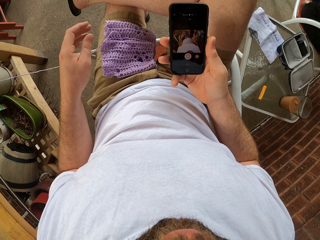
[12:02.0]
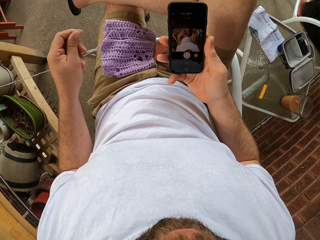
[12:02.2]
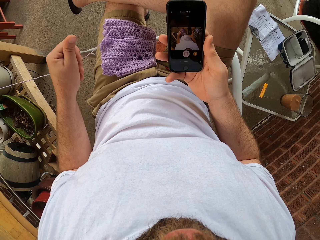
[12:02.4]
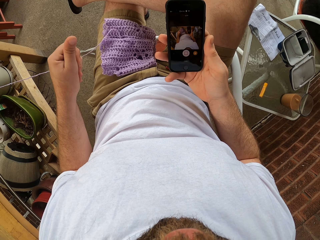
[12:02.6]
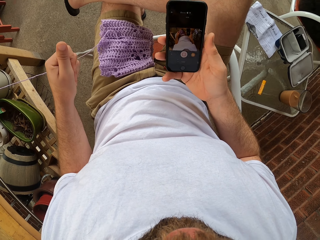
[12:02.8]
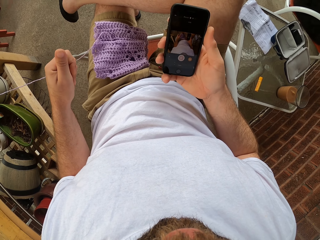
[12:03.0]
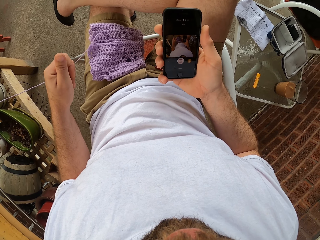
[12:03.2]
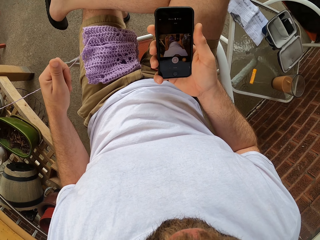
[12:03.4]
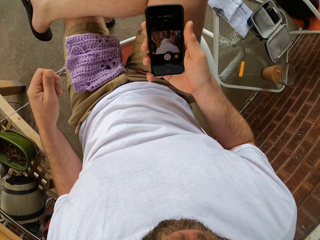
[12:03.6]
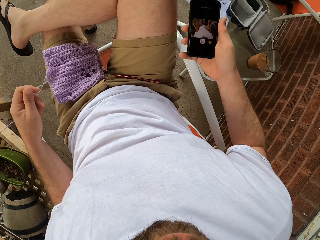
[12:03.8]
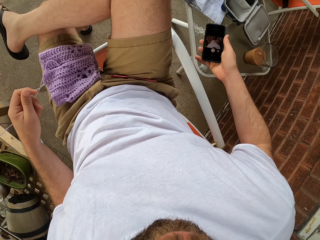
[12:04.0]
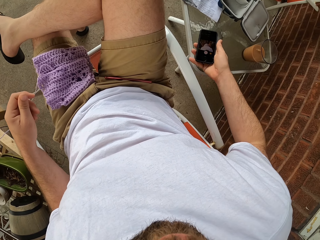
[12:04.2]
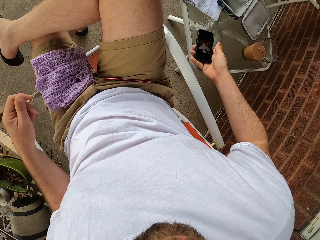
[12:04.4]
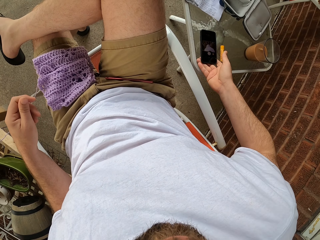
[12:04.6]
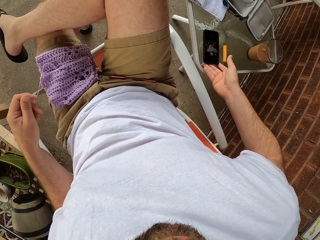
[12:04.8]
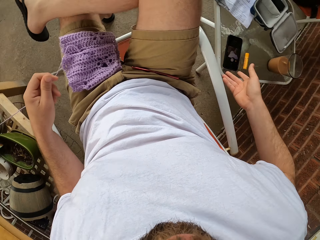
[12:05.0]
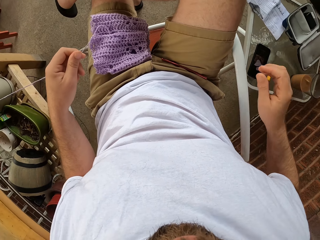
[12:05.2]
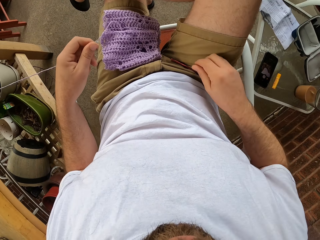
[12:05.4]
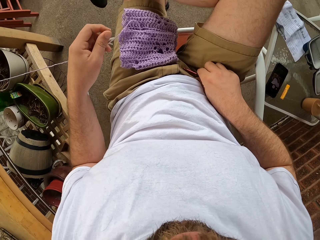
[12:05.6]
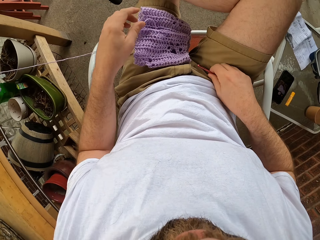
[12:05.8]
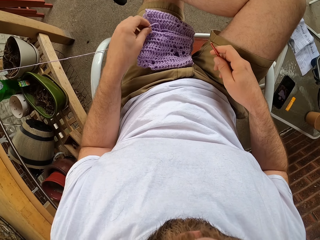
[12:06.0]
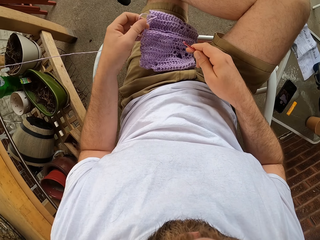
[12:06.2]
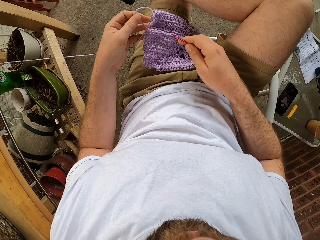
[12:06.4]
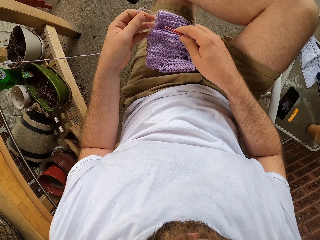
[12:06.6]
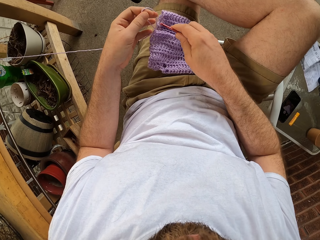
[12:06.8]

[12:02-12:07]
The camera wearer places the phone on the table. He picks up the knitting pin from his right lap. He picks up the yarn. He inserts the knitting pin into the woolen thread loop.

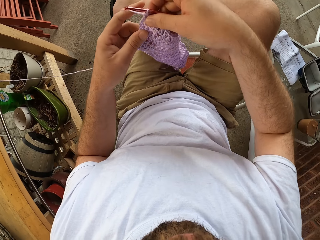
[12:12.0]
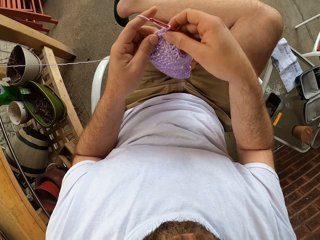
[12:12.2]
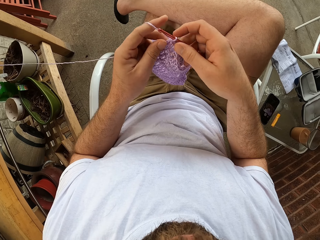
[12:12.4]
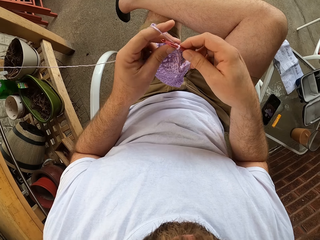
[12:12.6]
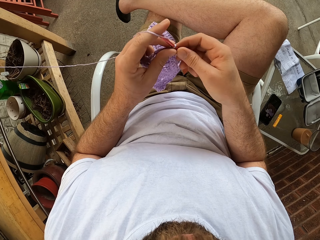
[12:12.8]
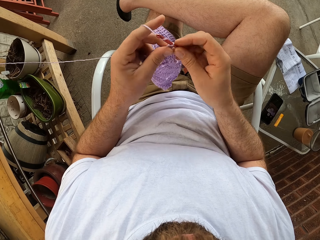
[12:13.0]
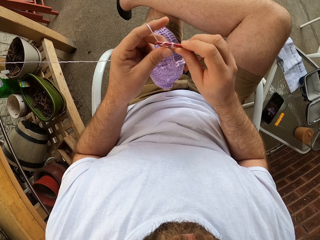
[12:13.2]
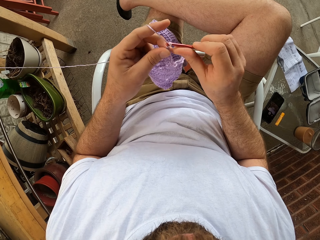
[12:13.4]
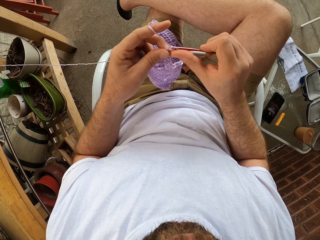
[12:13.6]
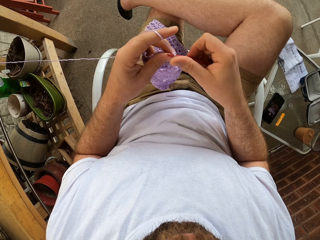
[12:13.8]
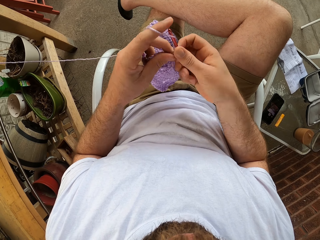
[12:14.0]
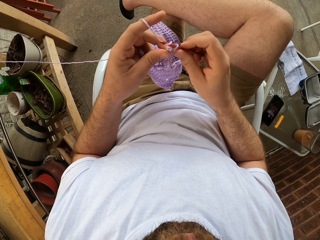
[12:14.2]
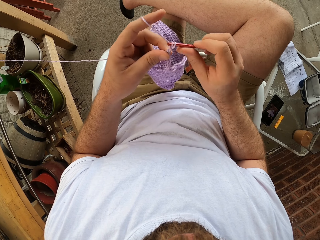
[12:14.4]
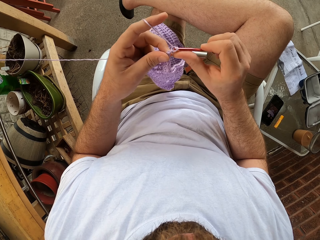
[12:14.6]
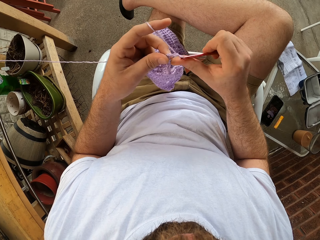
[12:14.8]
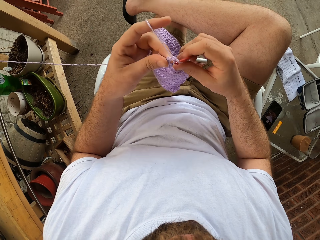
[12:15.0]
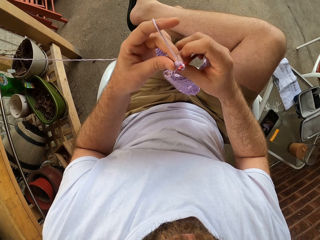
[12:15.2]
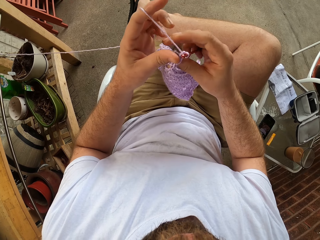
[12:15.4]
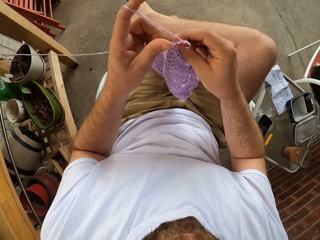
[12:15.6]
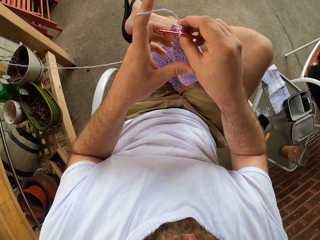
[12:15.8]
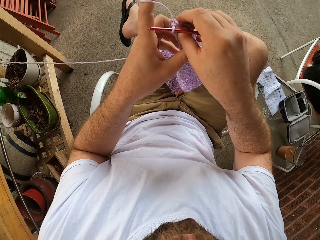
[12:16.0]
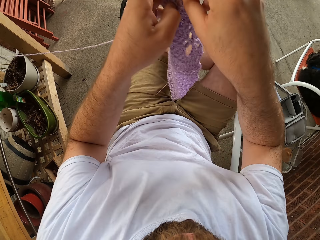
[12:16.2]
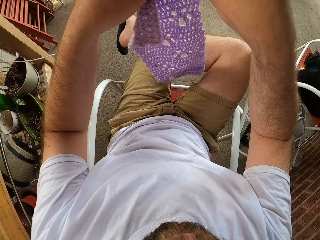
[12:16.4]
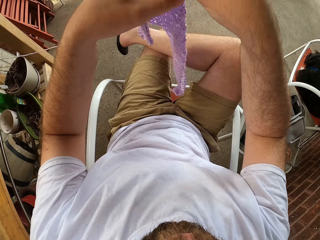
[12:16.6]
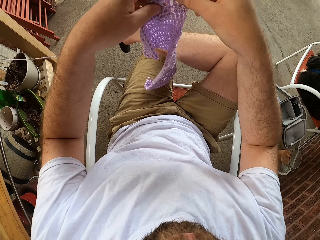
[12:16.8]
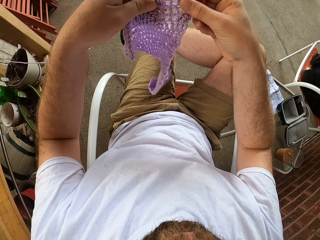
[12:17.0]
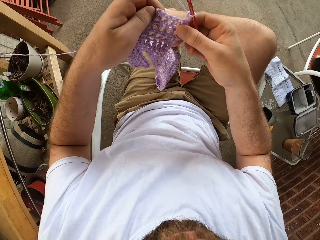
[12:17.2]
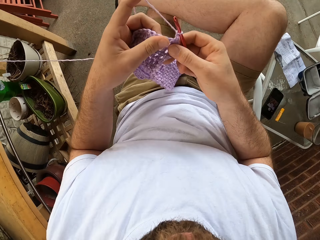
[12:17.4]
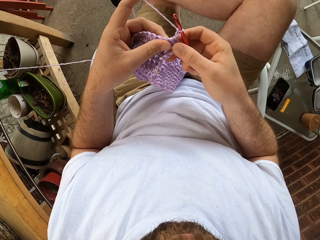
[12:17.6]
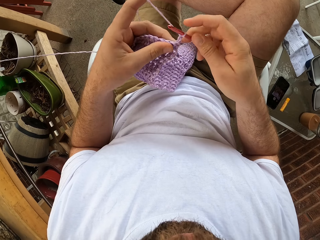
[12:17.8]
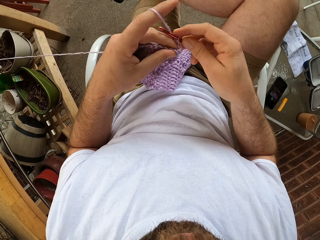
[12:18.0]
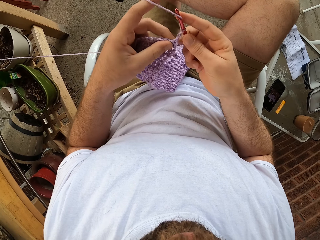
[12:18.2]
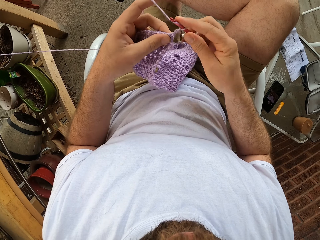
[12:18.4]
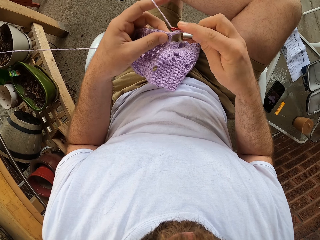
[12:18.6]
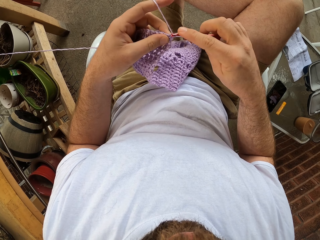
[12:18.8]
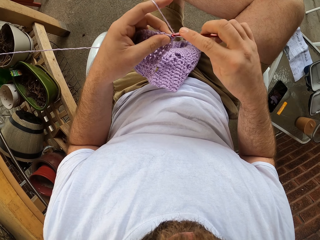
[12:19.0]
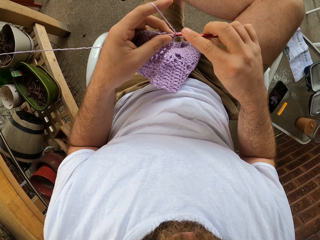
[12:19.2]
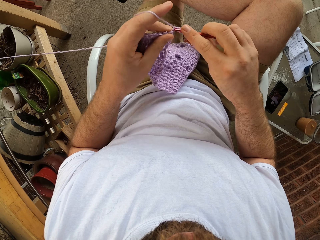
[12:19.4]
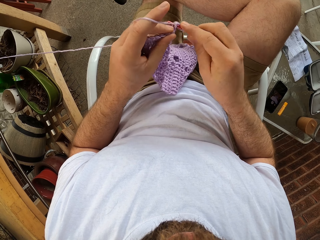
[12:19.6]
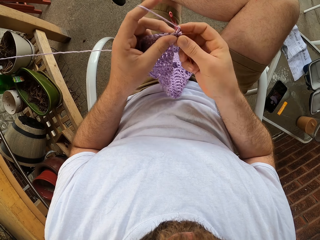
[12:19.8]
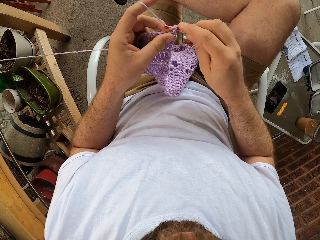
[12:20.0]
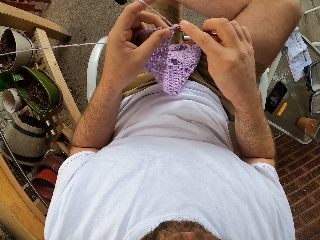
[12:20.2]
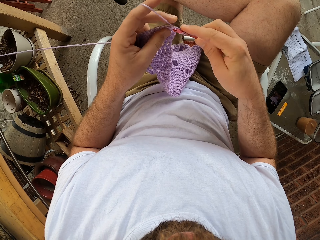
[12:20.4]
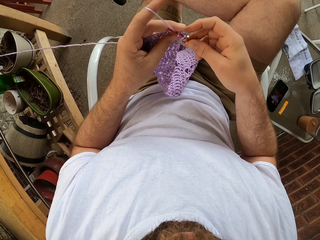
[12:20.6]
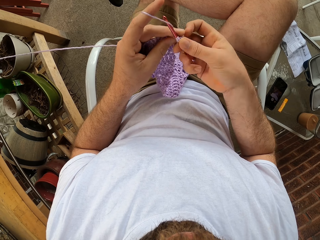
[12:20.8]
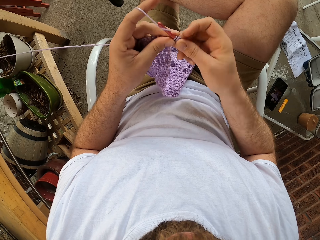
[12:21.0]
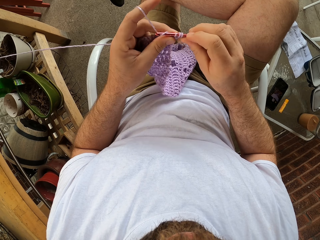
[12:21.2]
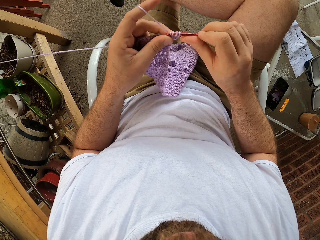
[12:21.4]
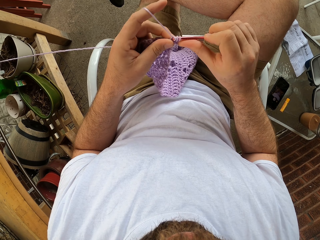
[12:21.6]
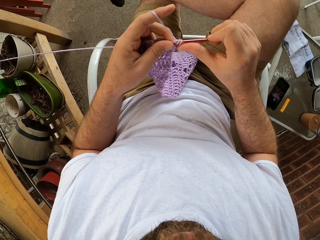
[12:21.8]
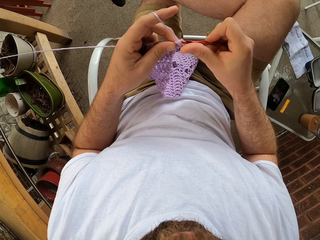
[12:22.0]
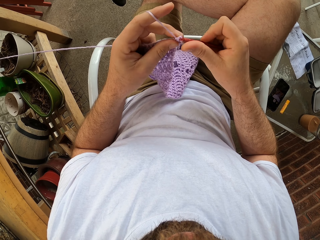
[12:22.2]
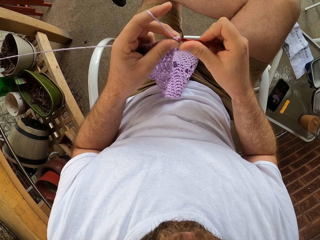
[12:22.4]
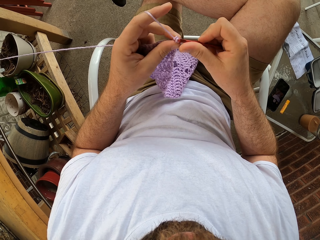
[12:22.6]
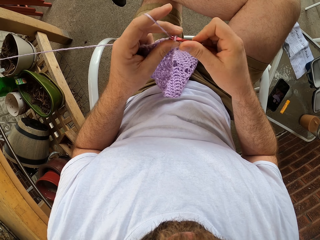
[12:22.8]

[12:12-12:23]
The camera wearer crochets the garment with a crochet hook. He turns the knitted piece around. He knits.
